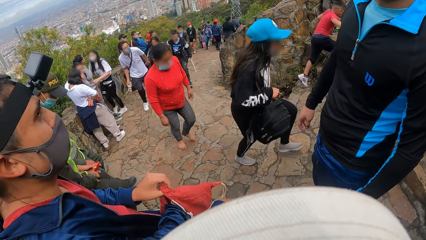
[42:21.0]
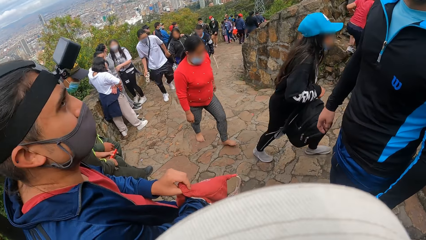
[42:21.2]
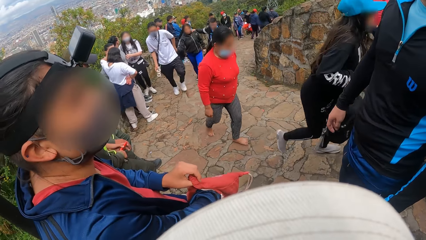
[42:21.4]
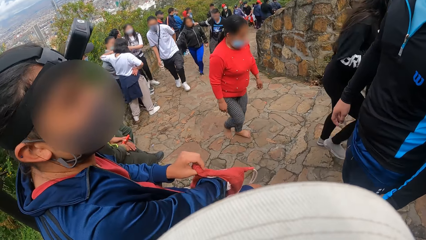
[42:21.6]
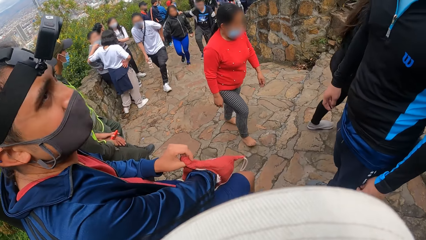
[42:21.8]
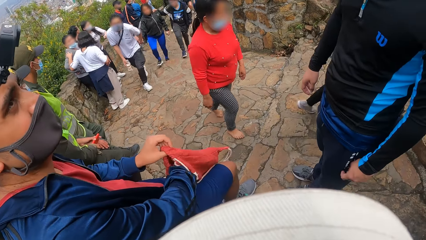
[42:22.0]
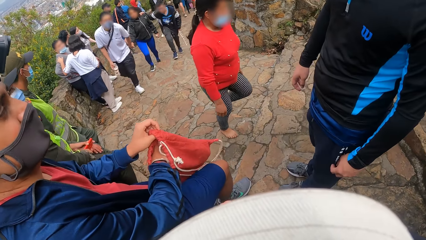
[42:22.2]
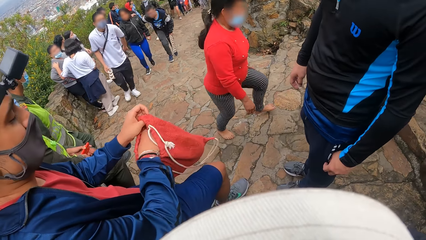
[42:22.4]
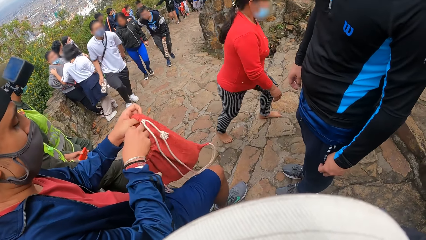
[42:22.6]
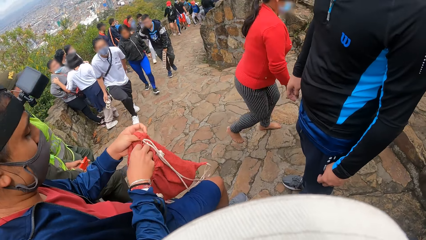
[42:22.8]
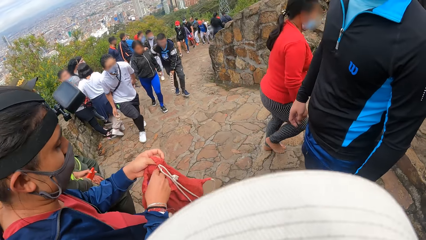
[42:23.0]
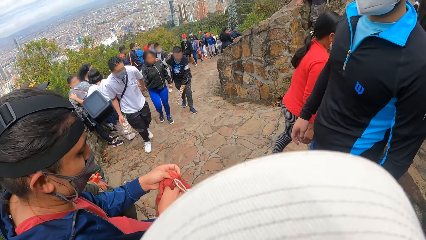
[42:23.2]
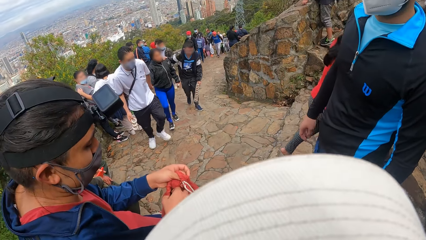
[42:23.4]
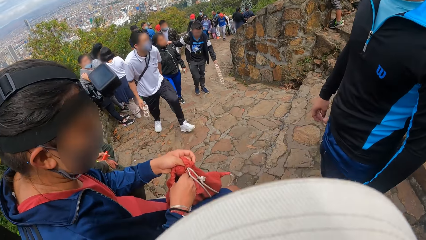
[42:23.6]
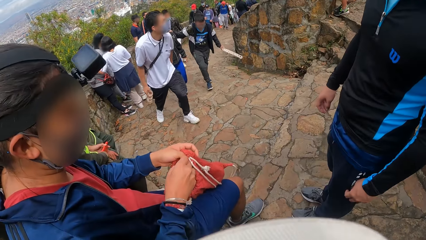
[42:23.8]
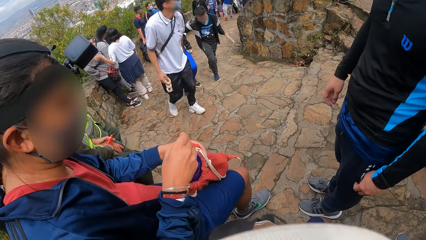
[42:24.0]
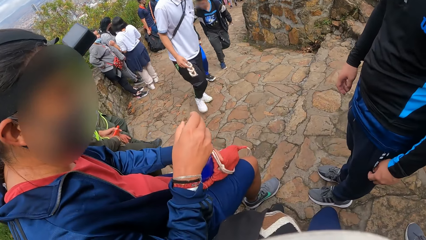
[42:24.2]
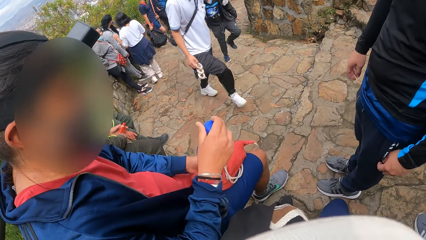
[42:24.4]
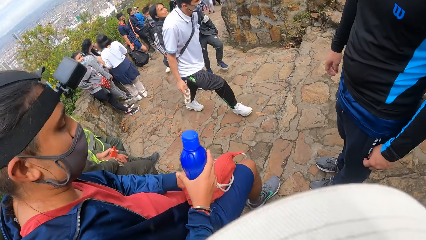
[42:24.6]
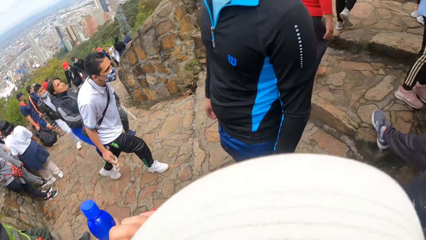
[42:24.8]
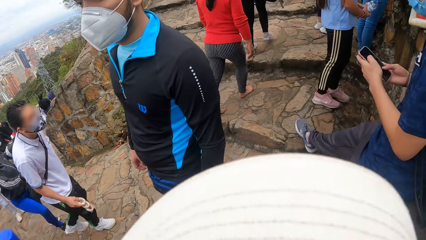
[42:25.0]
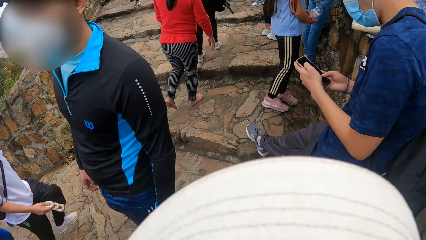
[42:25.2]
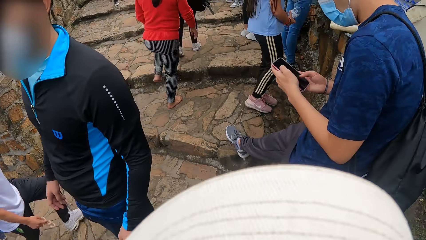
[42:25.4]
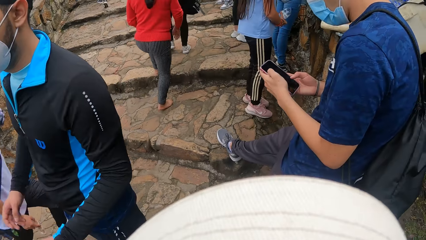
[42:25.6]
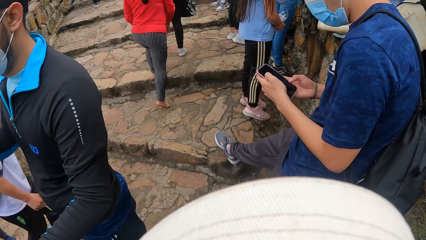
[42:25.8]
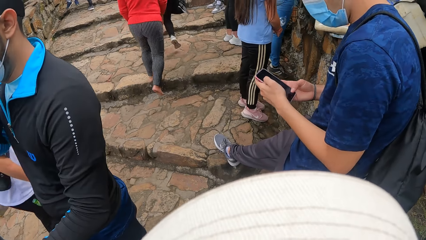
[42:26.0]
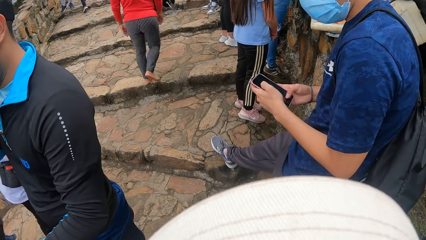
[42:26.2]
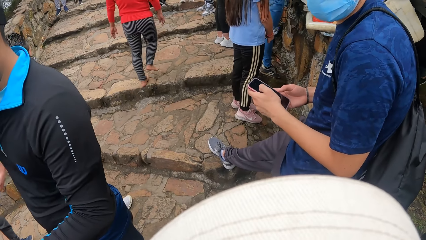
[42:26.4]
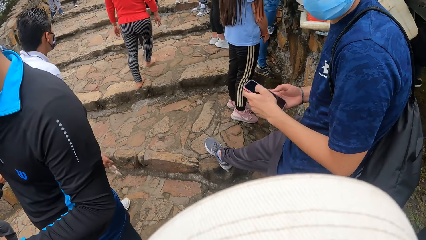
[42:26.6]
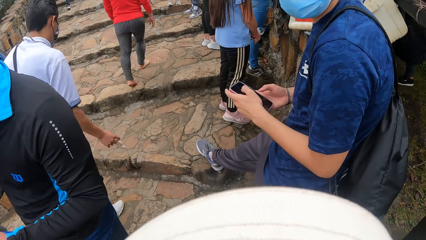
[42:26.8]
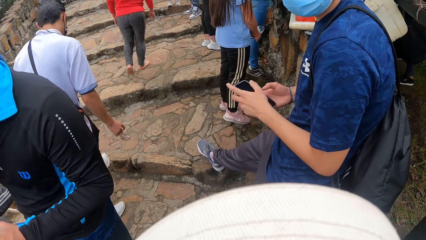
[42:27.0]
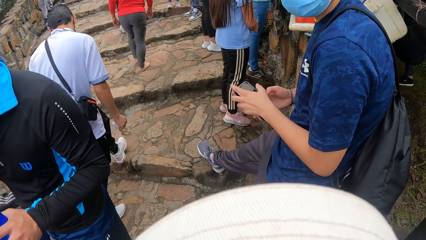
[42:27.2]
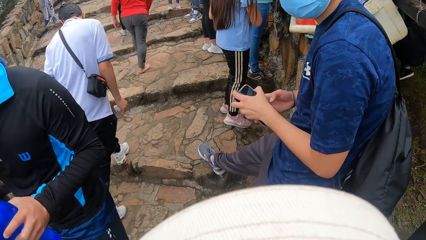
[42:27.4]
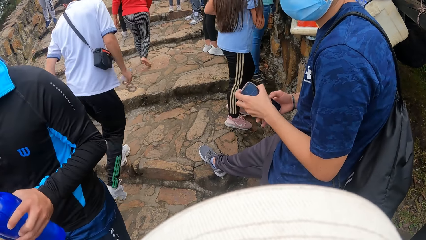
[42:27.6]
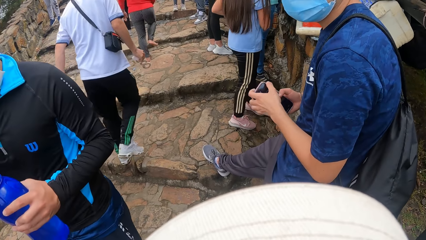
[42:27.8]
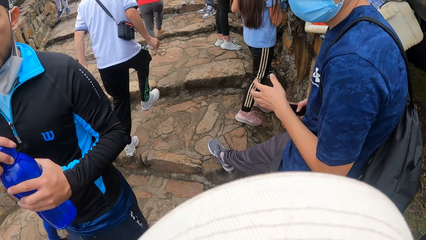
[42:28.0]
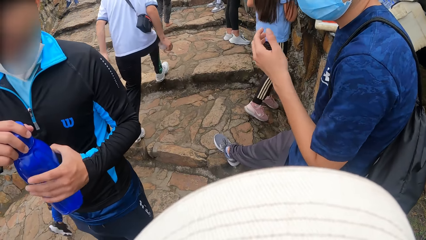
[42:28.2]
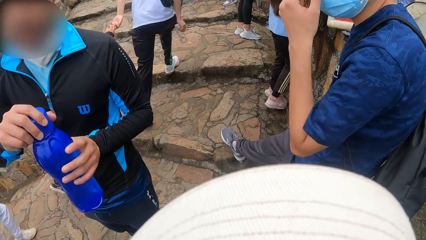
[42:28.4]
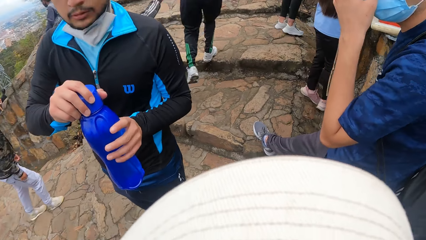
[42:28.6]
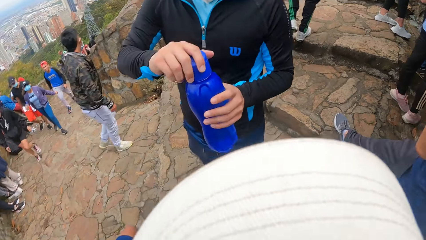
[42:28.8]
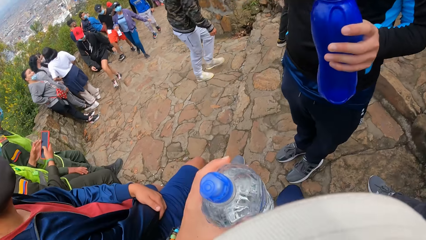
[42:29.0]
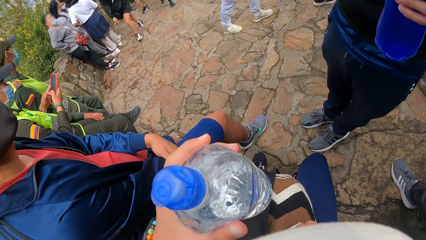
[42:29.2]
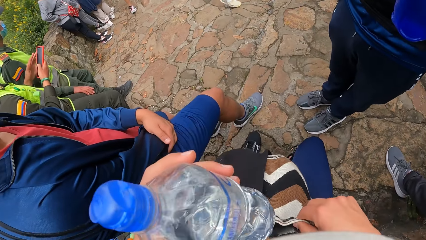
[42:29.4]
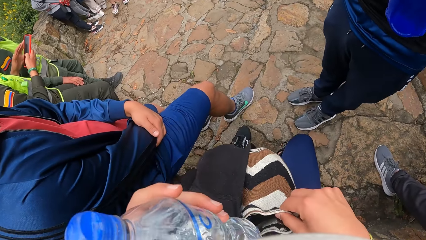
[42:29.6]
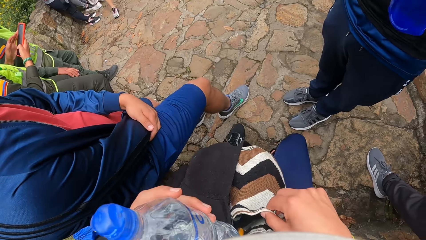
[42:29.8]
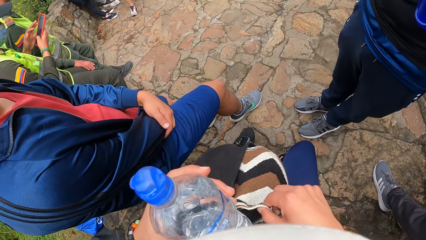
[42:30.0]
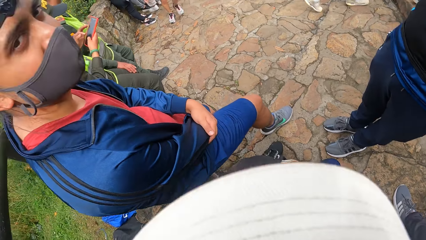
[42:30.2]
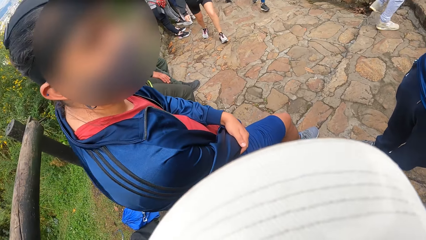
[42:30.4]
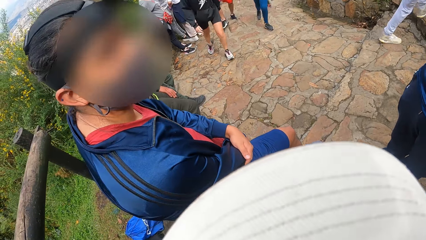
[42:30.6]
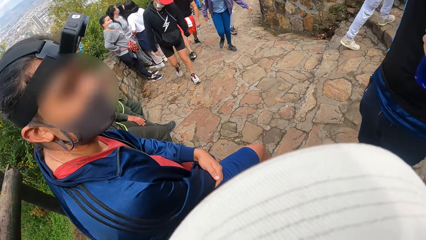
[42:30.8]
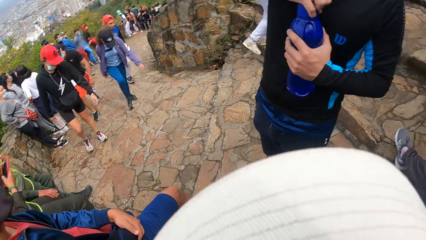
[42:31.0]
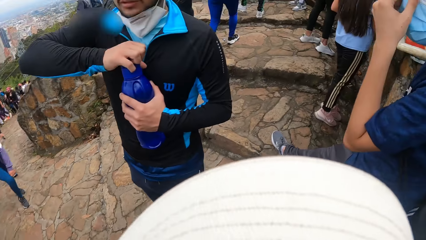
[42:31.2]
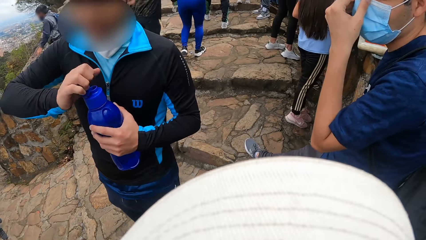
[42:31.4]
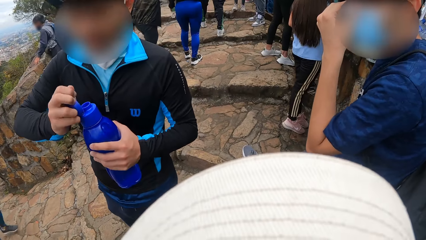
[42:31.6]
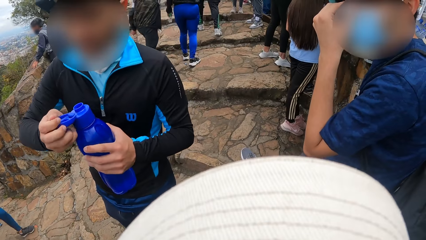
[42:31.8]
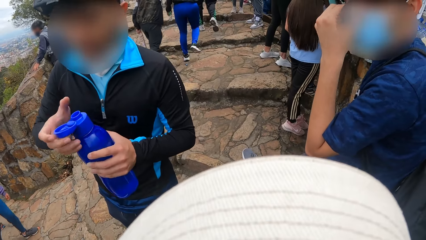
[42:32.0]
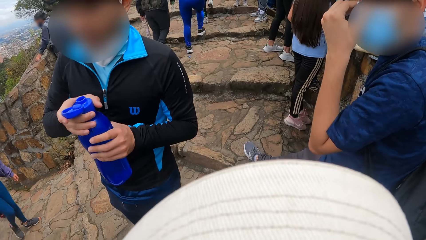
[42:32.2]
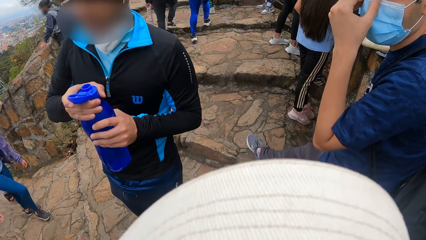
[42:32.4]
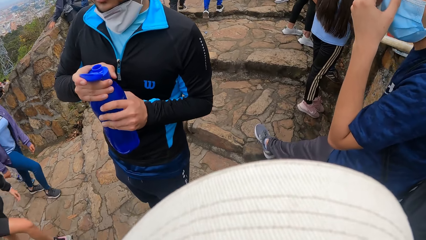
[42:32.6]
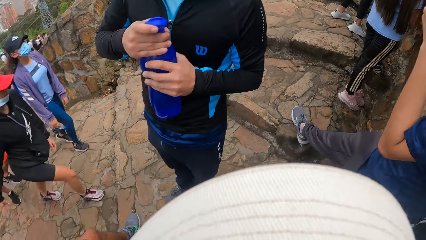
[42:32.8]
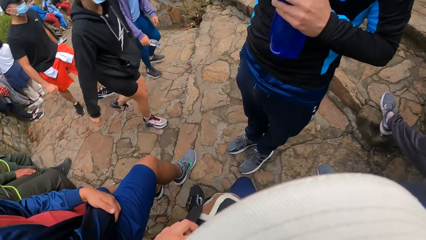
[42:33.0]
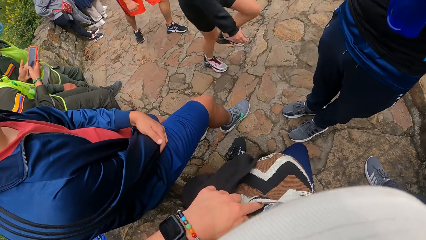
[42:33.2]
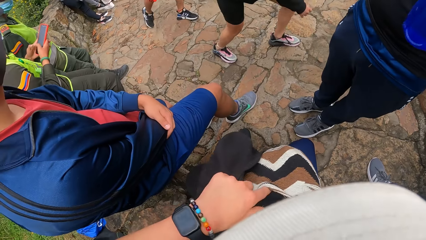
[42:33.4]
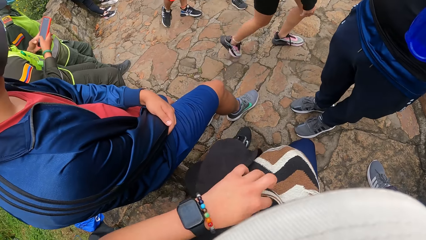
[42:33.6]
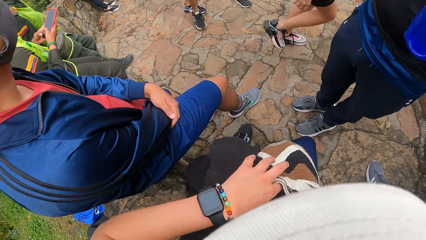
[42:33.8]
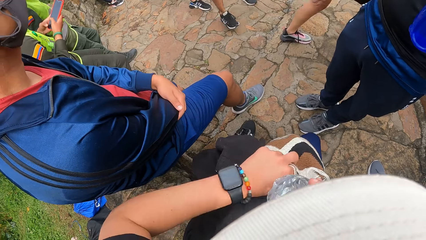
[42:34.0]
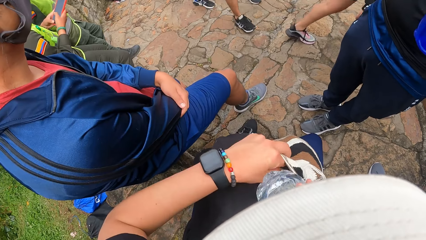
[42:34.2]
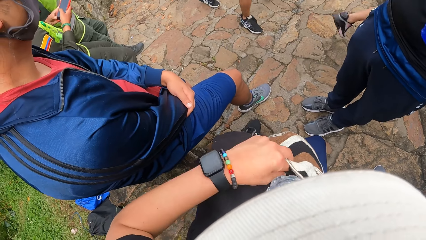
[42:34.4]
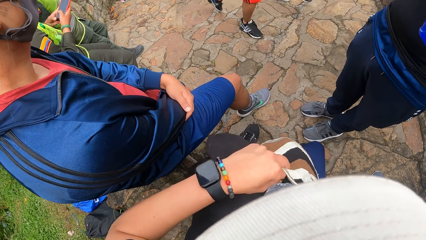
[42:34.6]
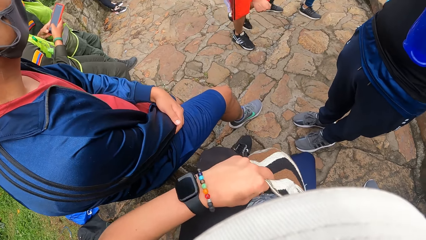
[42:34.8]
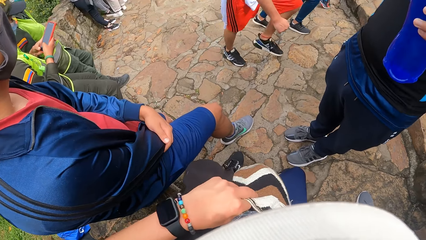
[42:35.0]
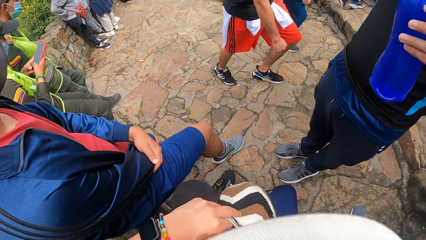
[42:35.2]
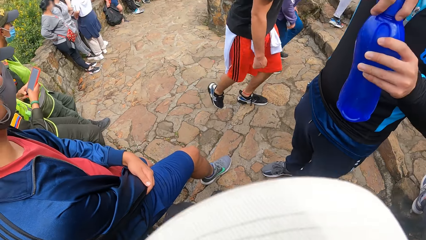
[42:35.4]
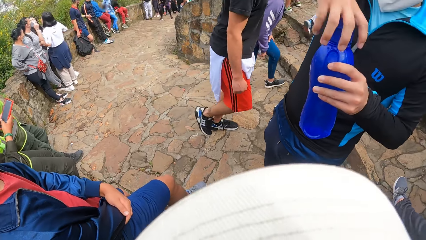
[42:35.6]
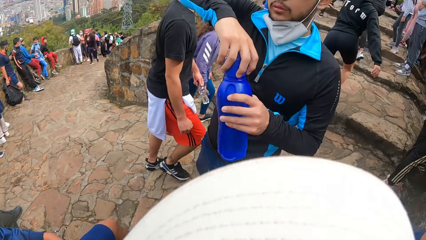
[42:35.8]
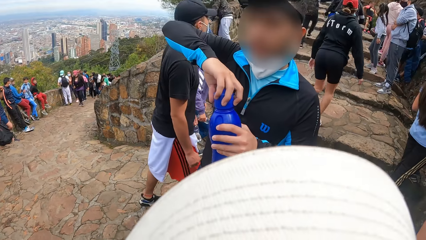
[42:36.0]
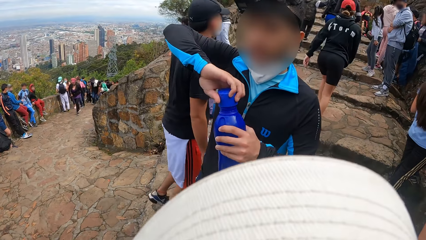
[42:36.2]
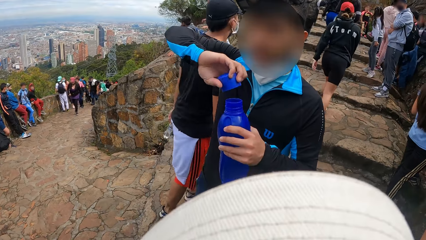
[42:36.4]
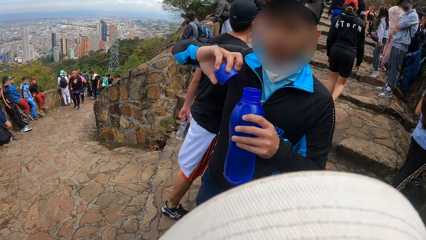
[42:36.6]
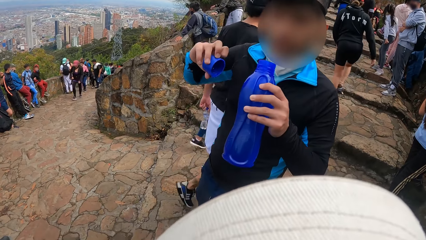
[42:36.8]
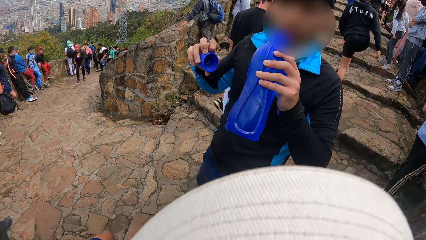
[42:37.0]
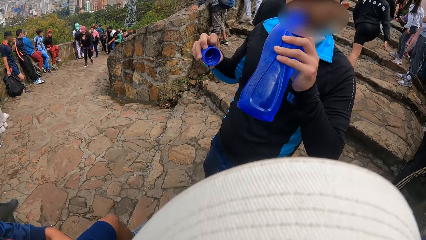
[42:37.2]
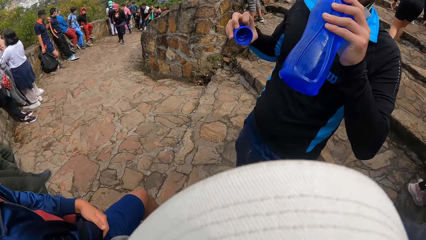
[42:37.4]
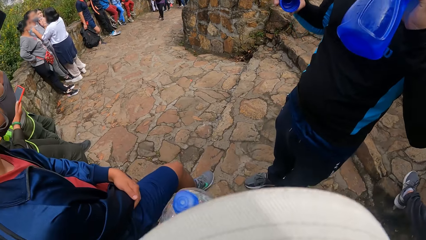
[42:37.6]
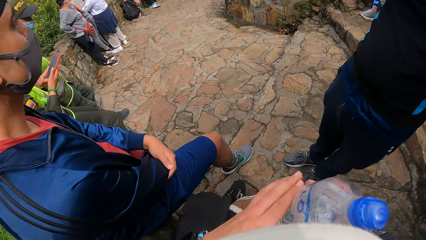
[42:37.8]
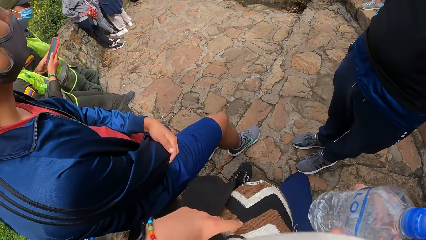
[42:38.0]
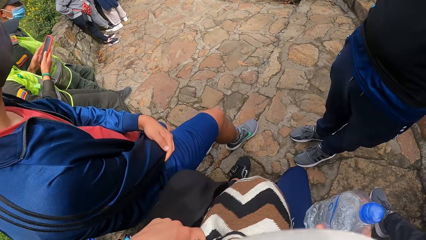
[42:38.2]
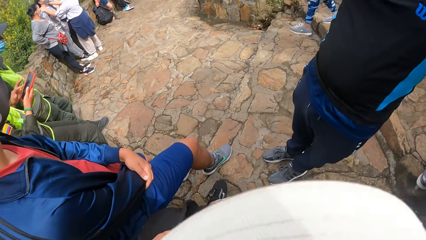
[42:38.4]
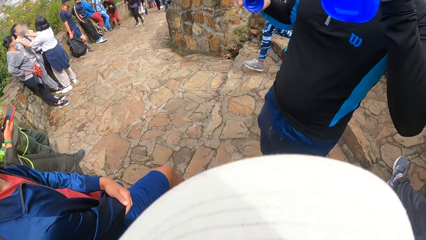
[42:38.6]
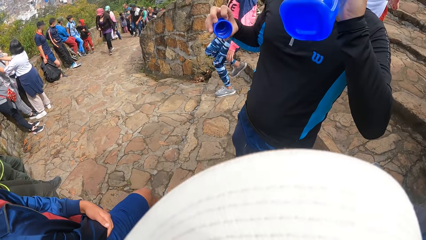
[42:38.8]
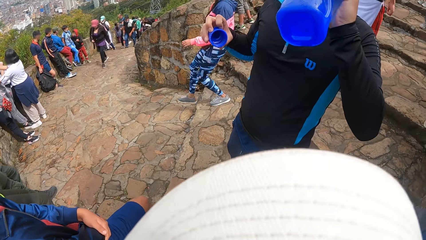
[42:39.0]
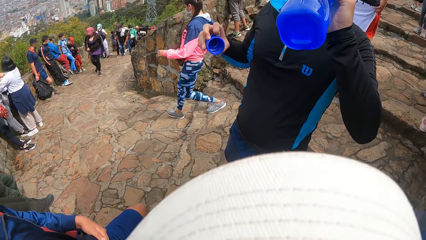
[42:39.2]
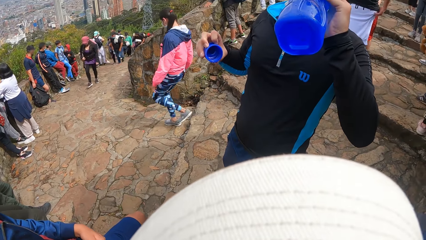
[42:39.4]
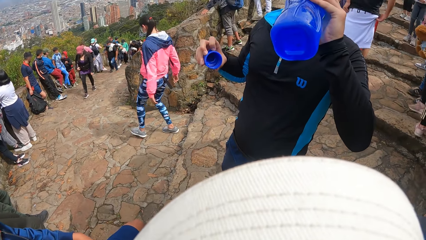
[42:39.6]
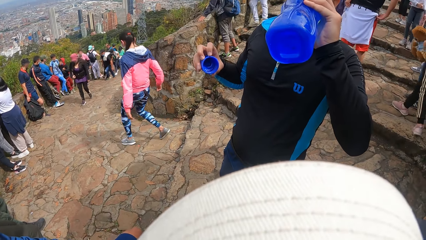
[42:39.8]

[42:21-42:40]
A man shuffles through the knapsack in his left hand with his right hand. He brings out a water bottle from the knapsack in his left hand with his right hand. Another man operates a phone in his hands with his right hand. The camera wearer looks around. A third man collects the water bottle from the first man with his left hand. The second man adjusts the facemask on his face with his left hand. The third man places his right hand on a cover of the water bottle in his left hand. The camera wearer puts the water bottle in the bag. He holds the water bottle with his left hand. The third man opens a lid of the water bottle in his left hand with his right hand. The camera wearer looks around. He shuffles through the bag on his thigh with his left hand. He puts the water bottle in the bag. The third man opens the cover of the water bottle in his left hand with his right hand. He drinks water from the water bottle in his left hand. The camera wearer passes the water bottle from his left hand to his right hand. He holds the bag and holds the water bottle.
